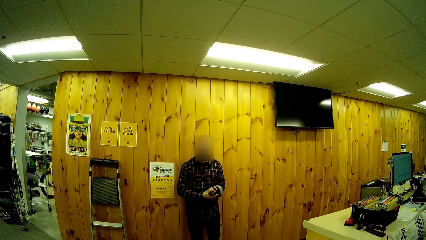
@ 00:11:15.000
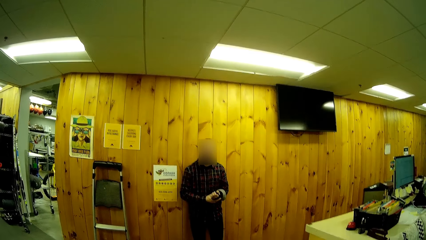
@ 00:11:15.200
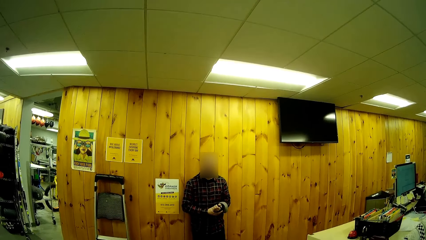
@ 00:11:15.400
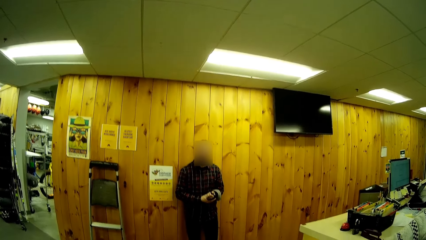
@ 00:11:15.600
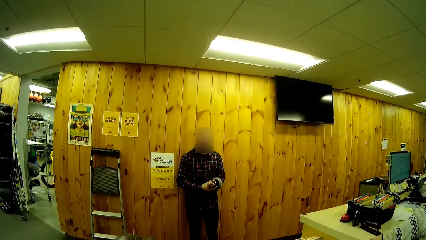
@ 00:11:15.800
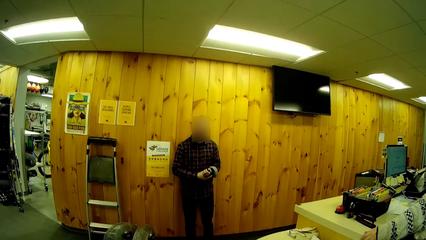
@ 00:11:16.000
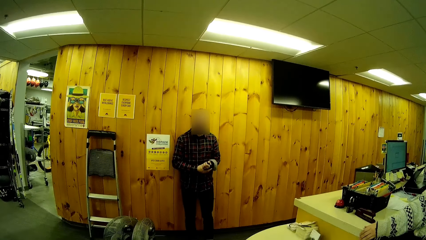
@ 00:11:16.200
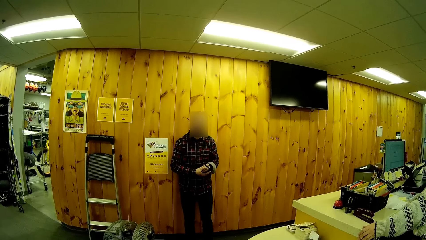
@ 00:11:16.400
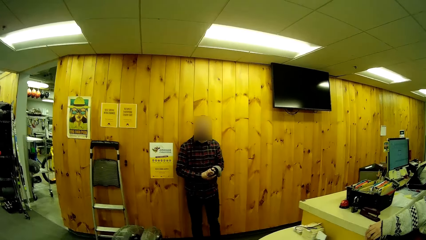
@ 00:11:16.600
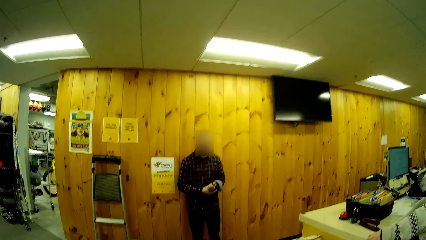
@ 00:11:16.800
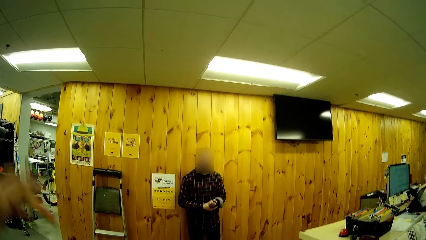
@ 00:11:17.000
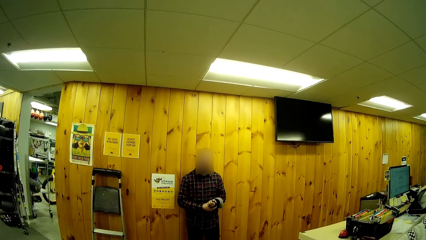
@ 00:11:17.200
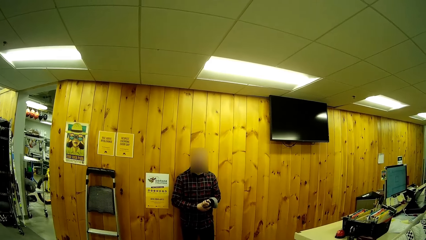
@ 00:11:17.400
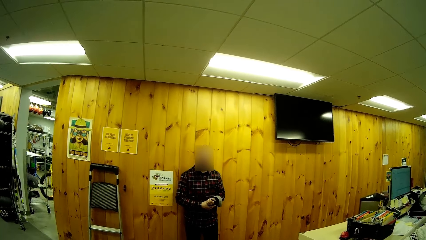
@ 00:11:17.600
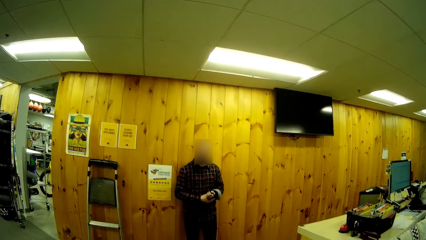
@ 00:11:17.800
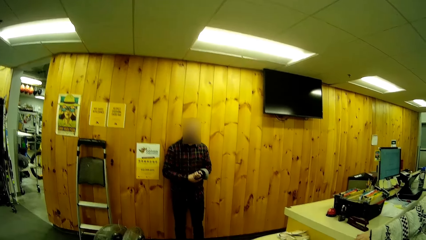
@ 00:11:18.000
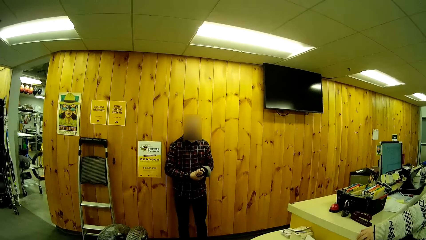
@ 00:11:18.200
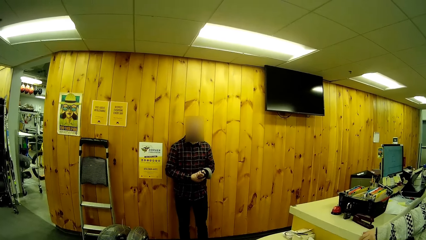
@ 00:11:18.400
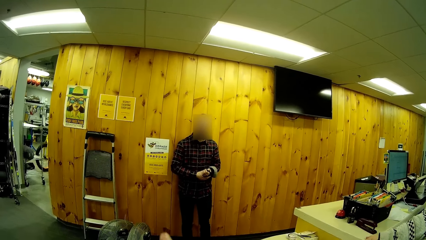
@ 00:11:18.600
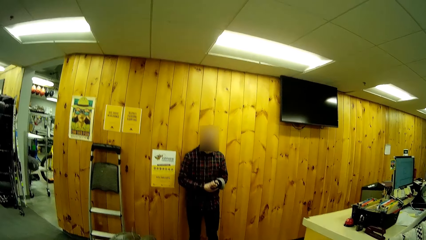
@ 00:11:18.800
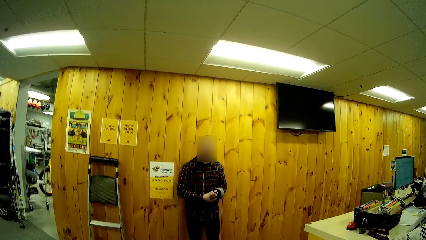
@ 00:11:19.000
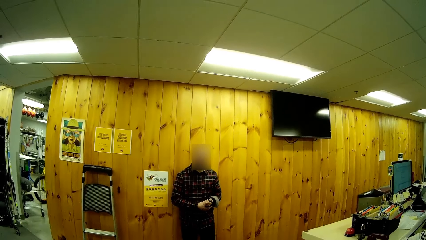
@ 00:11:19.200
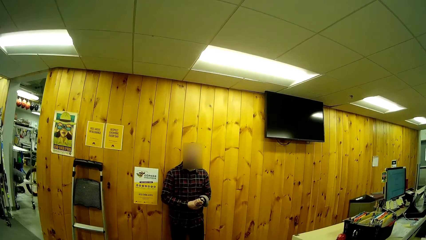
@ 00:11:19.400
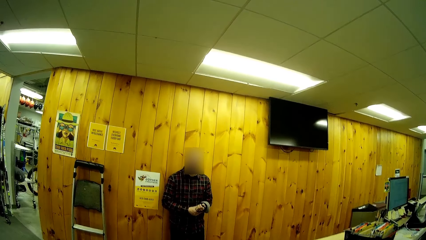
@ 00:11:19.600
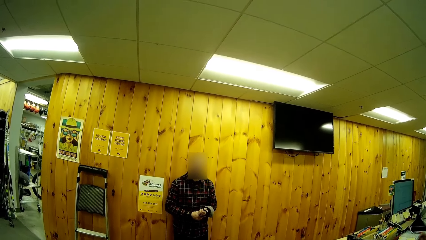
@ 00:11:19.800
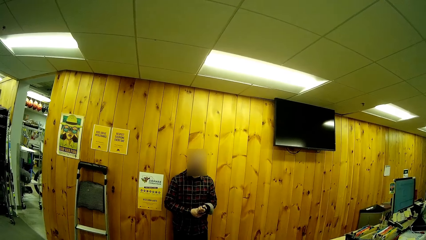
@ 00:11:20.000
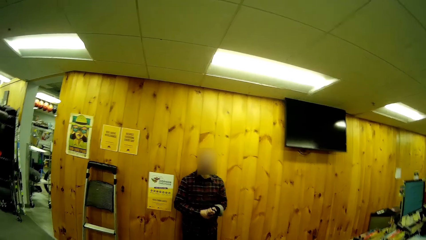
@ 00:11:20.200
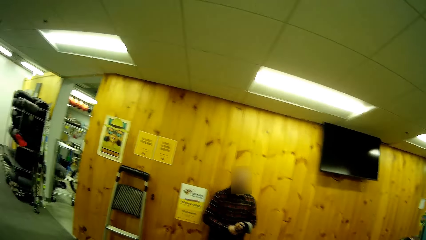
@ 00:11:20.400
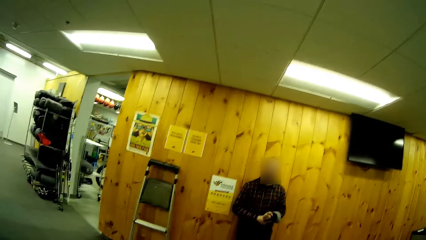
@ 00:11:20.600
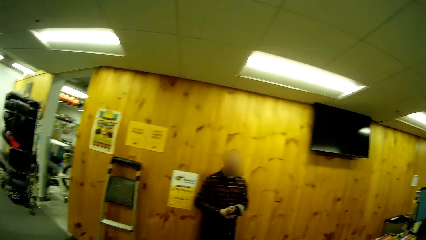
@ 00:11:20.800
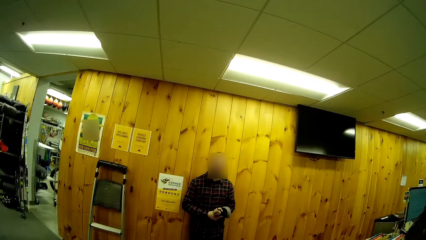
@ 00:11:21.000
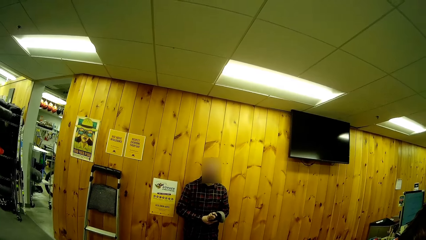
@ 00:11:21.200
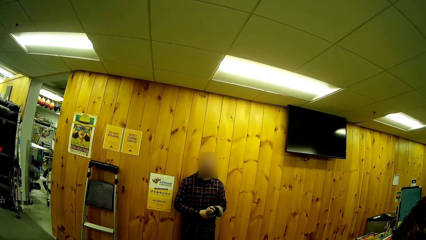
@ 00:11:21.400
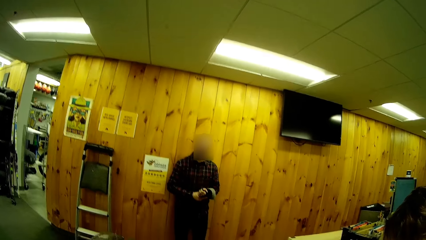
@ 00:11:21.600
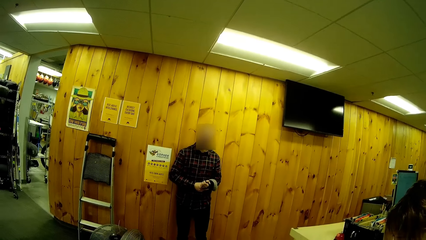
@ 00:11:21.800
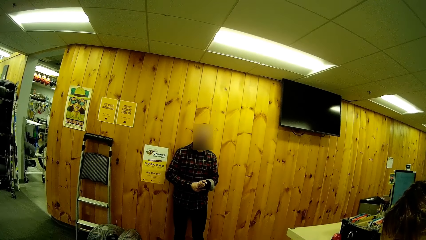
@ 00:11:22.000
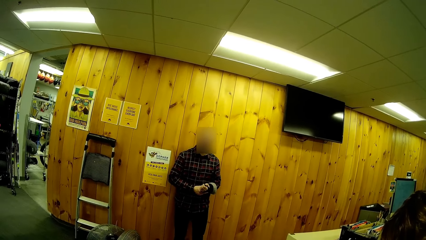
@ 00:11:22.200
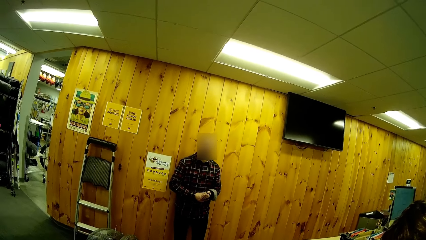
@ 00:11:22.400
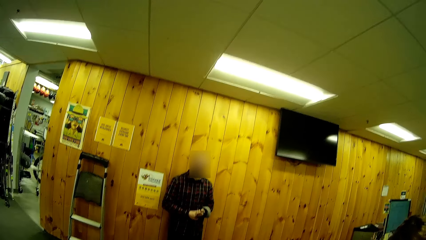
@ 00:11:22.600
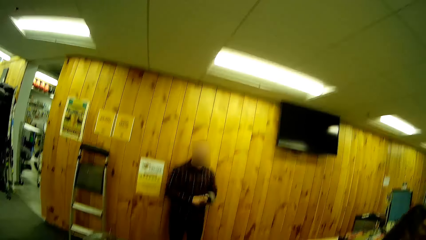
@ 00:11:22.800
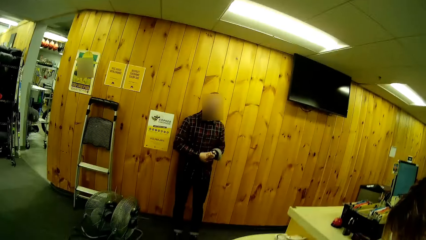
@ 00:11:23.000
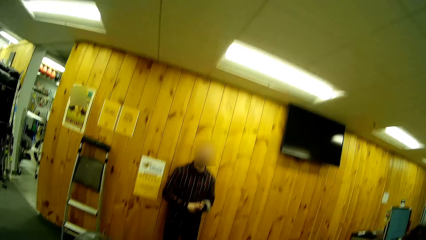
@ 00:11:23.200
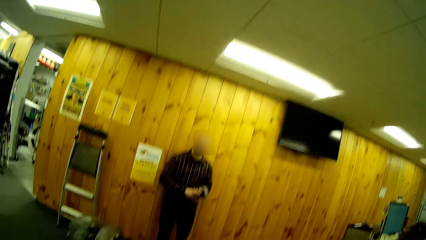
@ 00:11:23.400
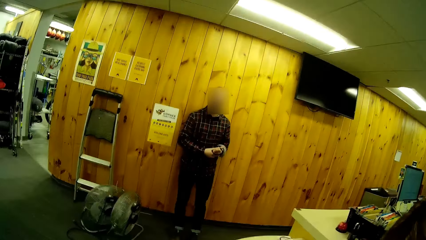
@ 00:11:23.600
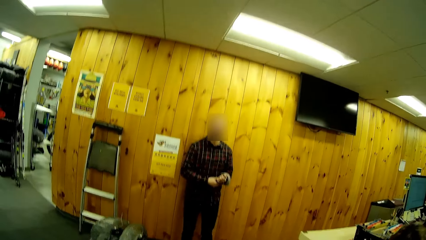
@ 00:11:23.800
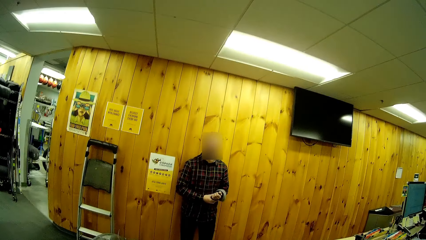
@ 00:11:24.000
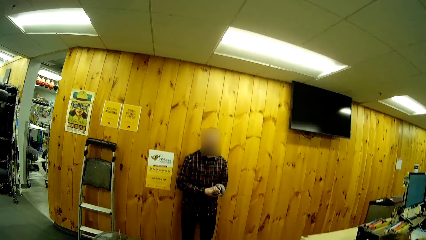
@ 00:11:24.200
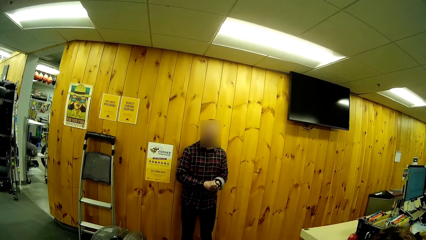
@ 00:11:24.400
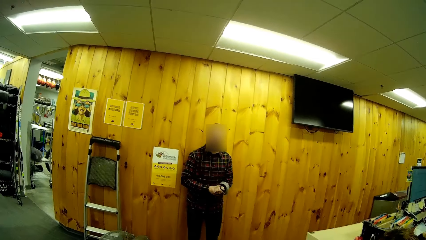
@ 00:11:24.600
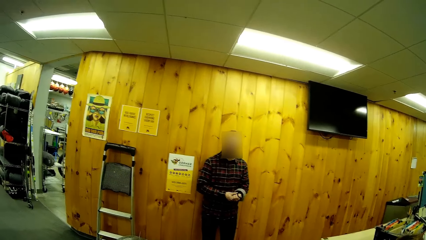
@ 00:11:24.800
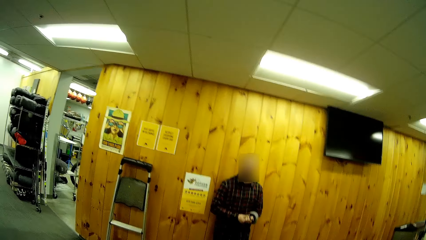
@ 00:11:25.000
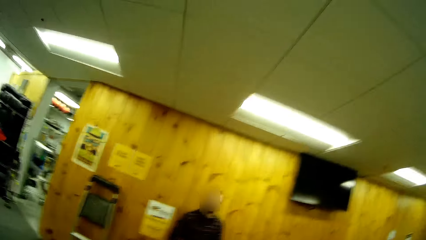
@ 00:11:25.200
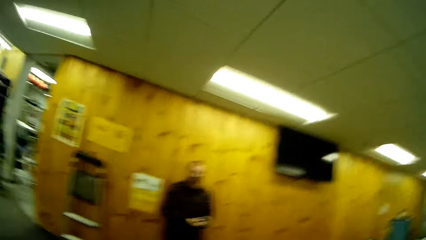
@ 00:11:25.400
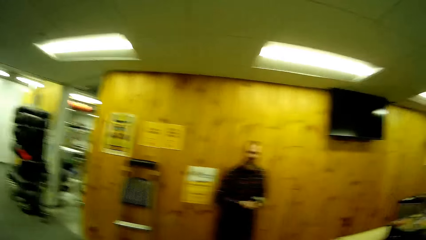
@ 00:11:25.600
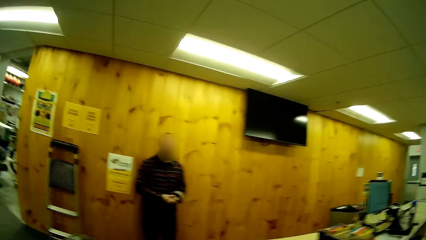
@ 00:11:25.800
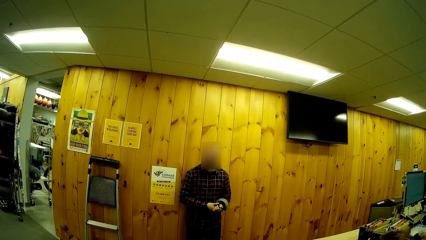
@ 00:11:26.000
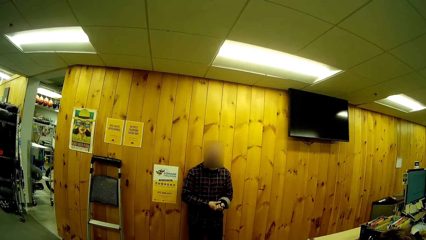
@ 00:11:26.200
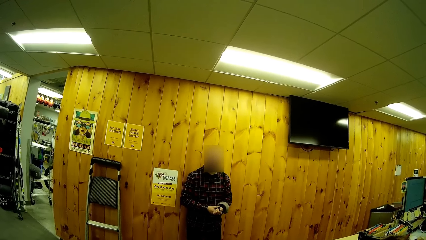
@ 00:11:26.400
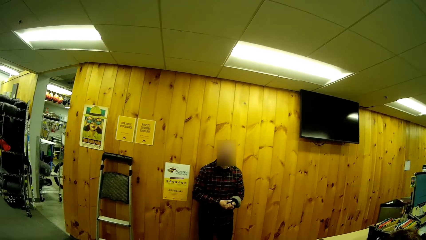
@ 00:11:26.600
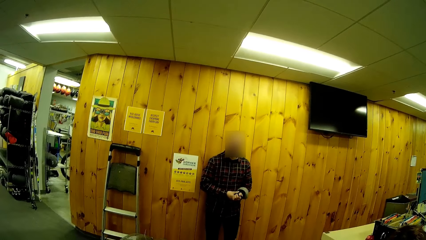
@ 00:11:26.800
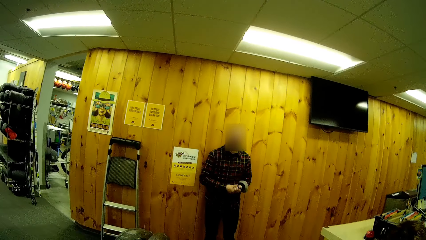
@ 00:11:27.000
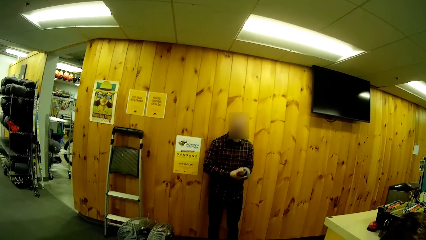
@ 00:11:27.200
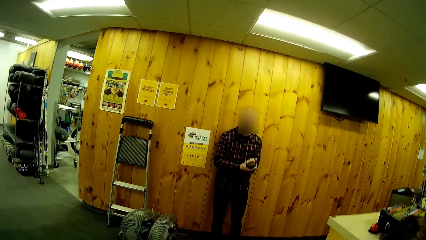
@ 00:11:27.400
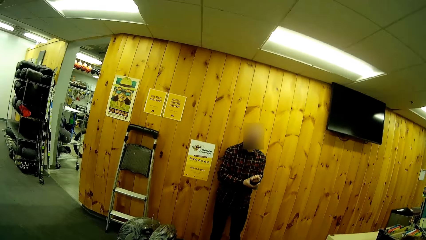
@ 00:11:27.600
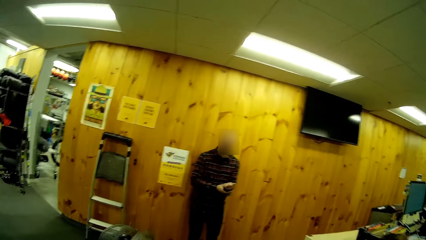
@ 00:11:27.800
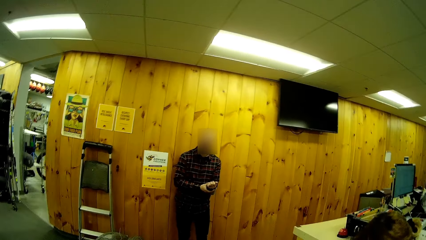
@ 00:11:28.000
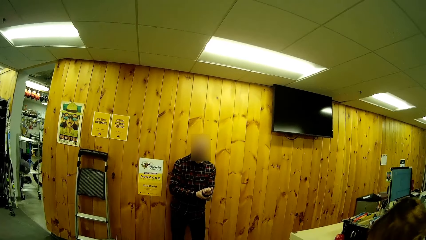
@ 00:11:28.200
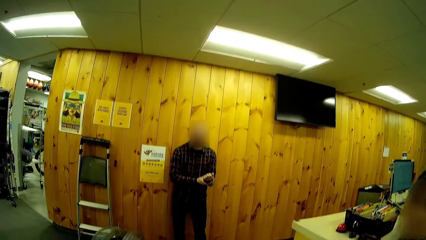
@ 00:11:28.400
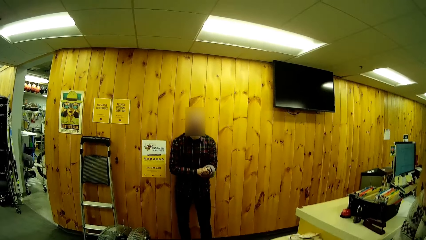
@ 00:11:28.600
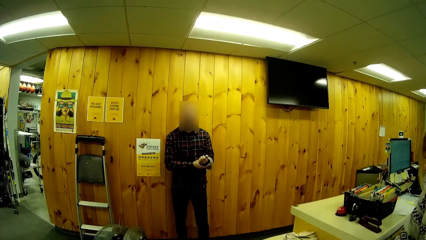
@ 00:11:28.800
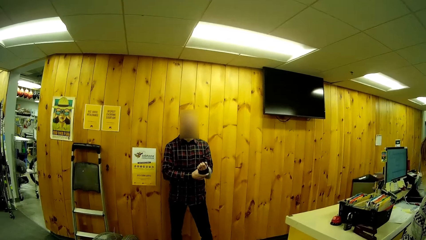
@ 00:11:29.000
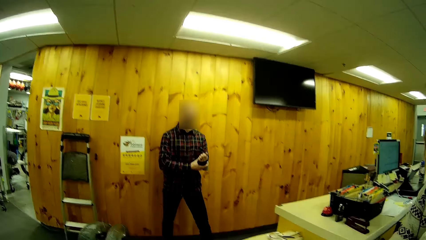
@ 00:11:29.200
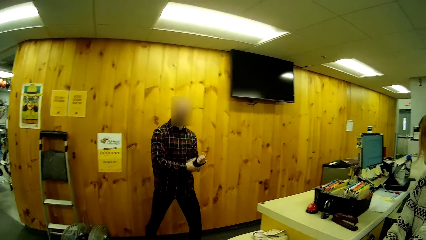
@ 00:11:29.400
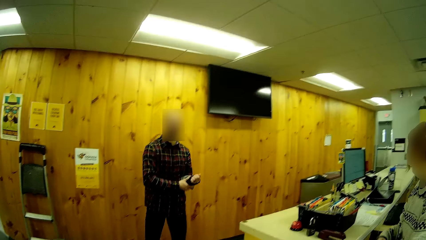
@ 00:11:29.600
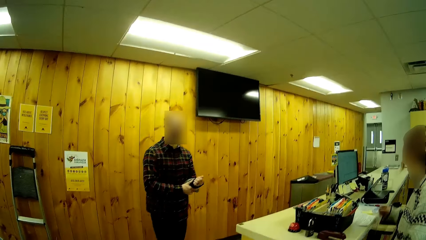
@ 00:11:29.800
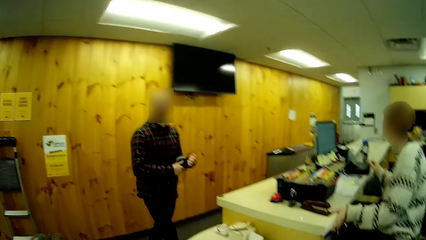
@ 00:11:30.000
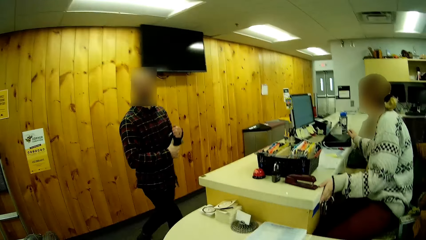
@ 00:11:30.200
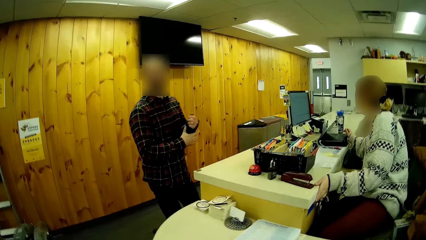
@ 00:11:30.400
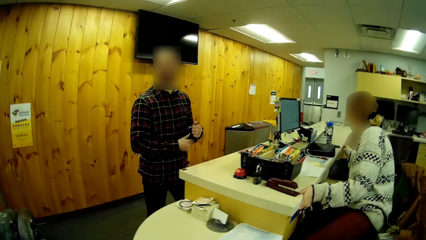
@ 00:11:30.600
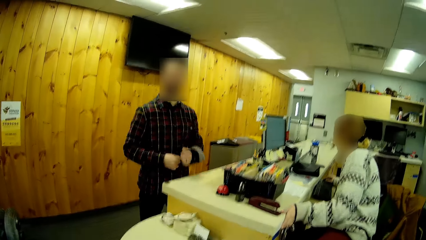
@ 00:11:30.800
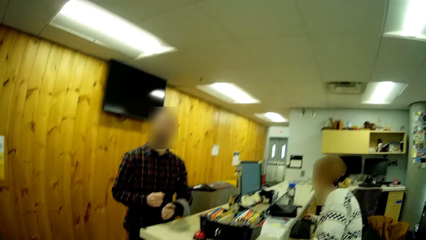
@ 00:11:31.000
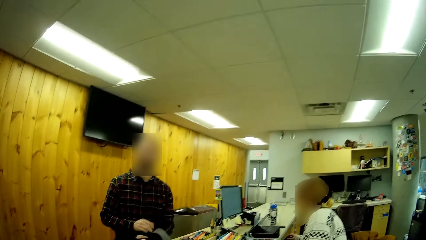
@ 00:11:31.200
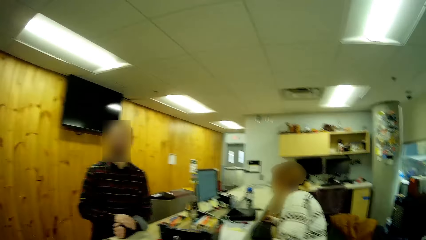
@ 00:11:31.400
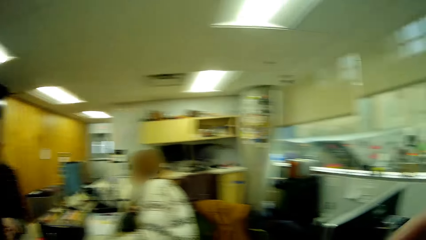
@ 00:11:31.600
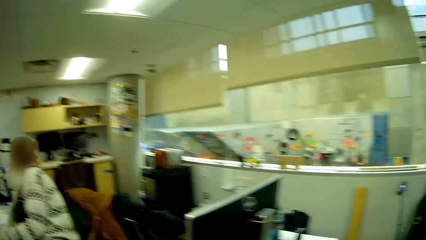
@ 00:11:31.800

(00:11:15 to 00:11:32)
The camera wearer looks around.
